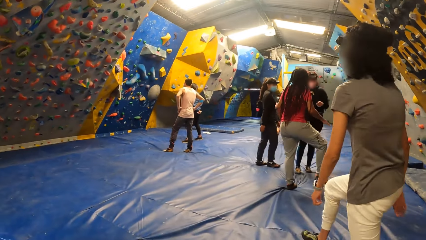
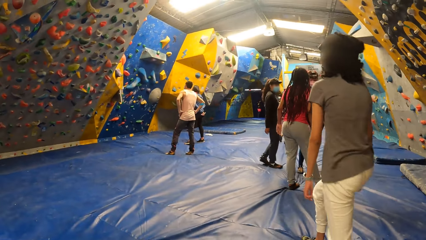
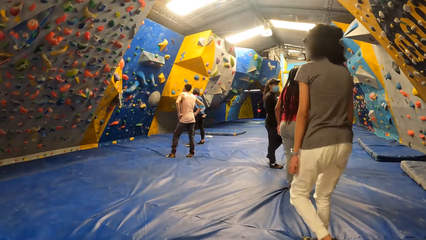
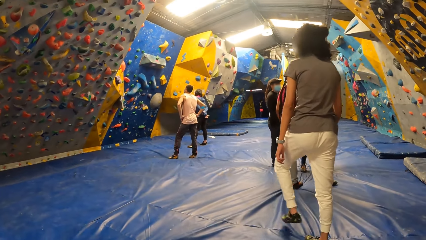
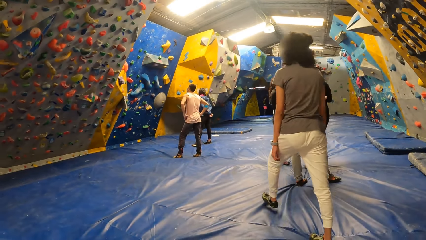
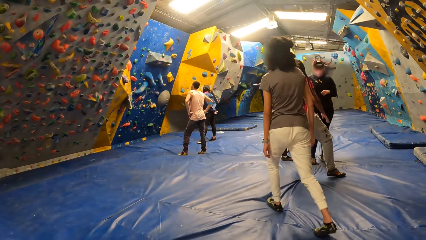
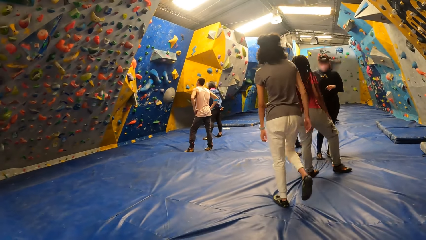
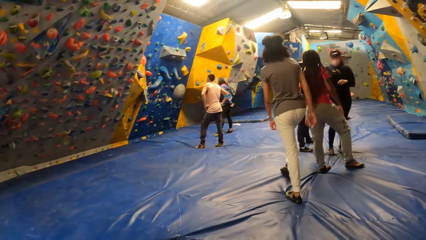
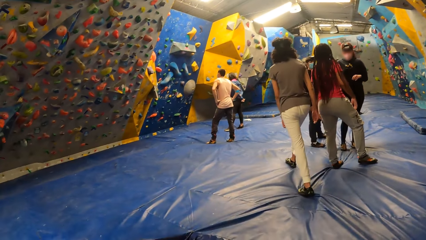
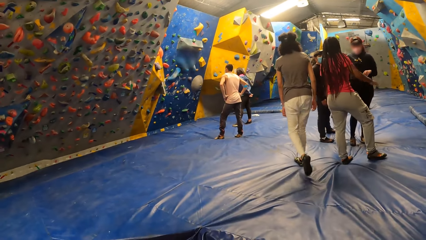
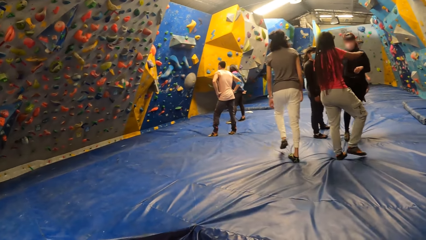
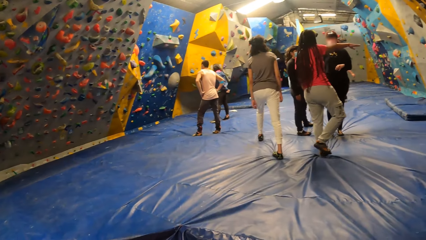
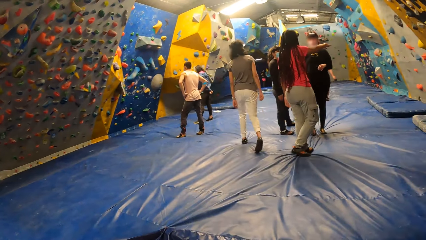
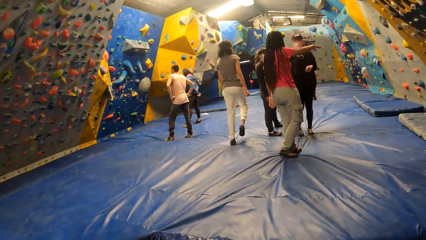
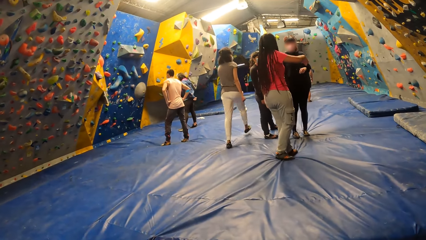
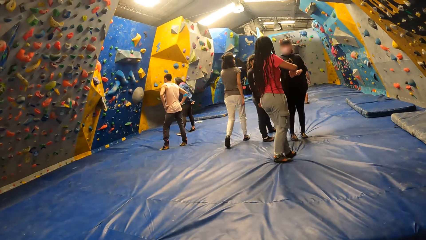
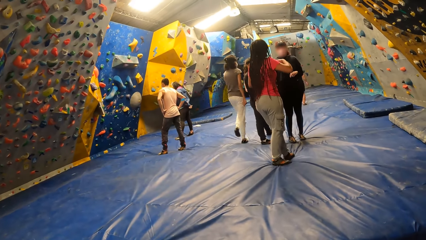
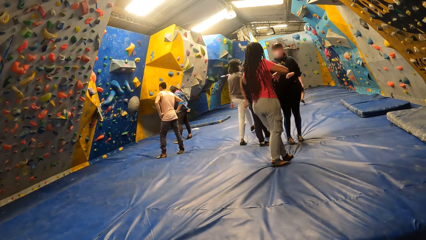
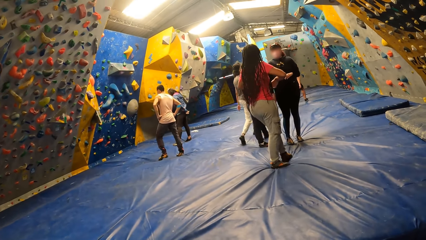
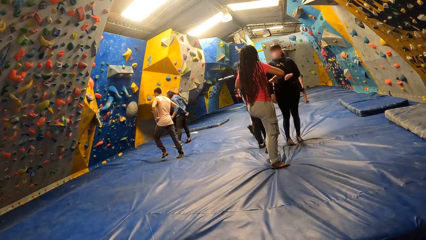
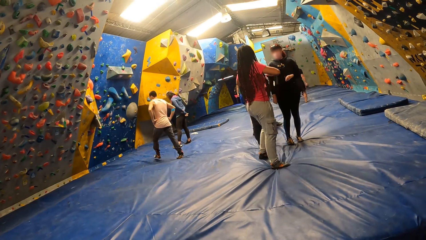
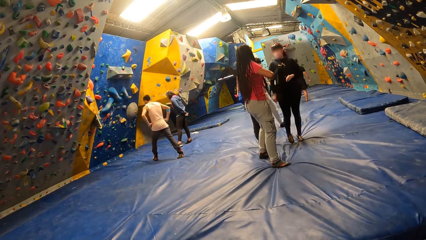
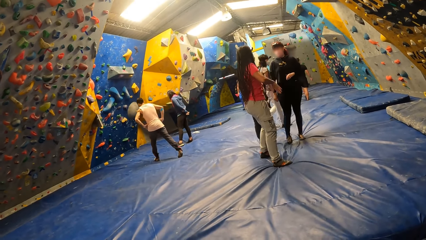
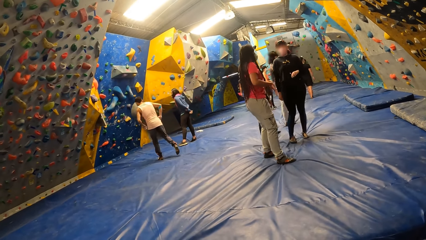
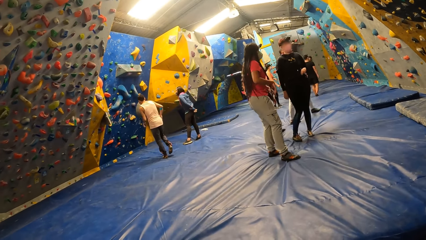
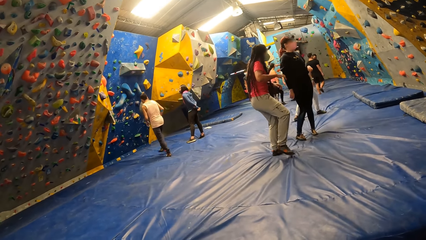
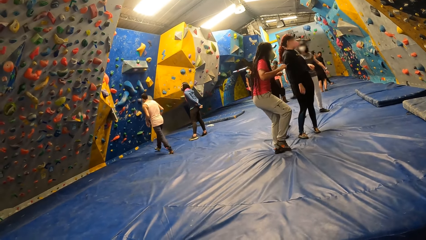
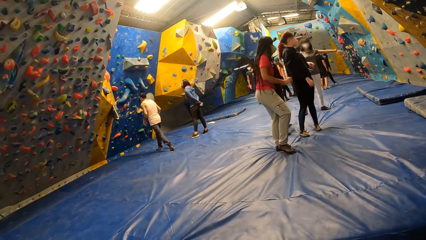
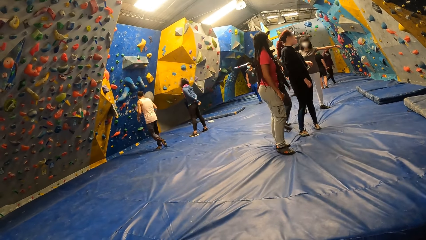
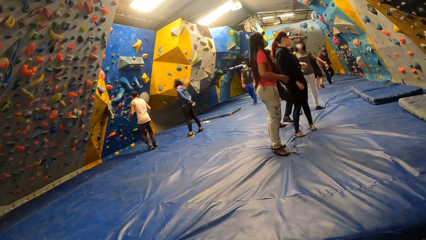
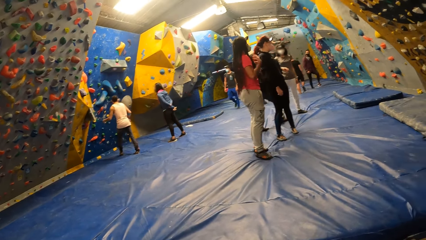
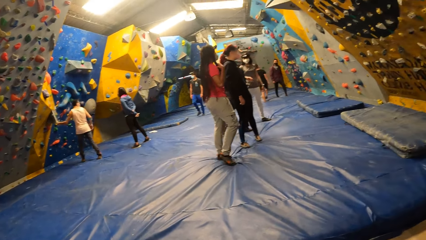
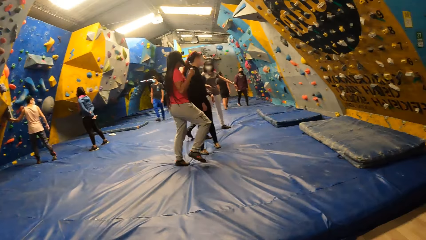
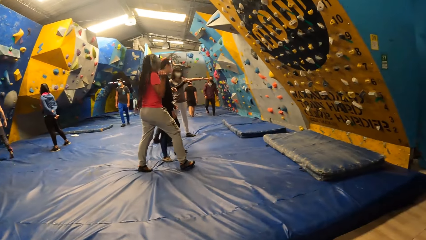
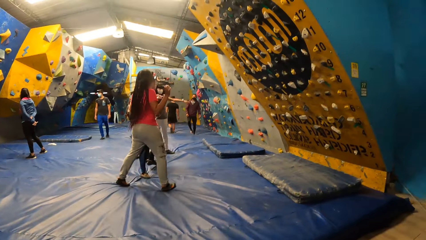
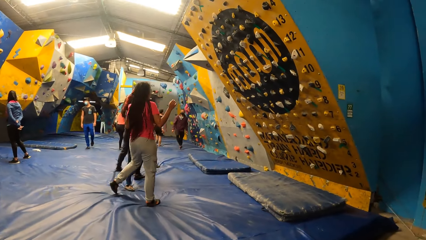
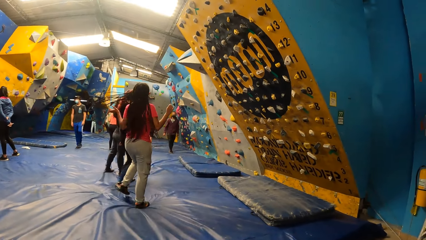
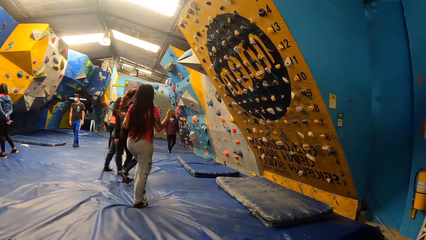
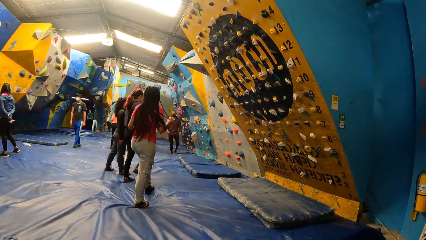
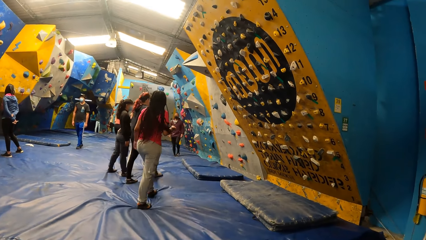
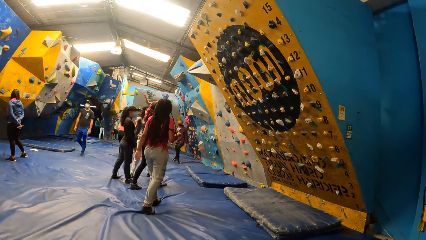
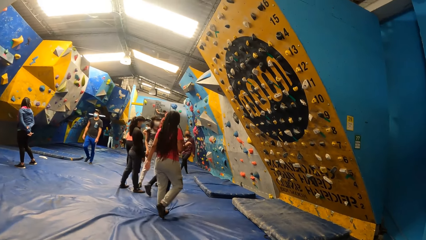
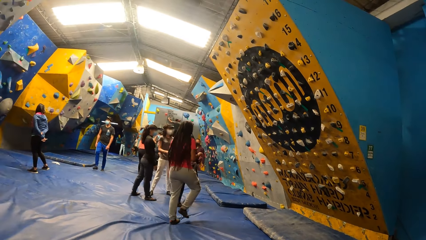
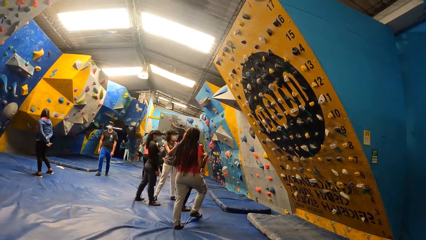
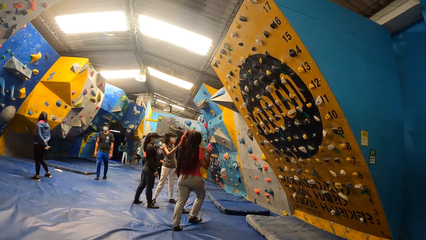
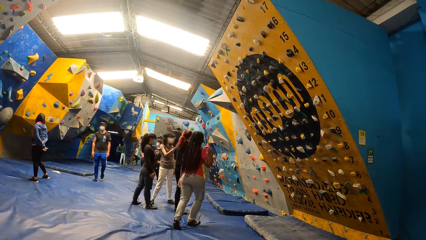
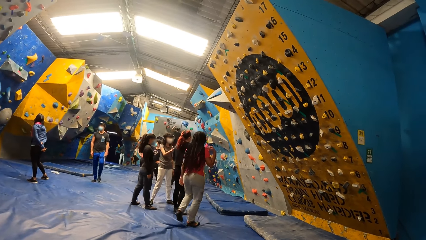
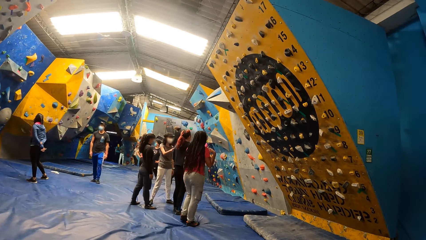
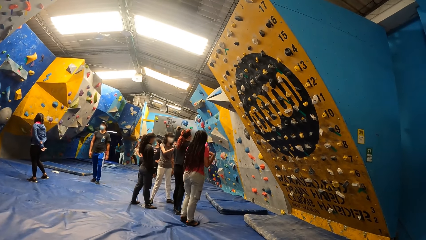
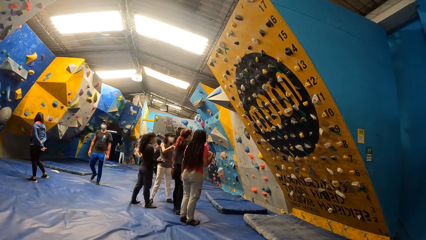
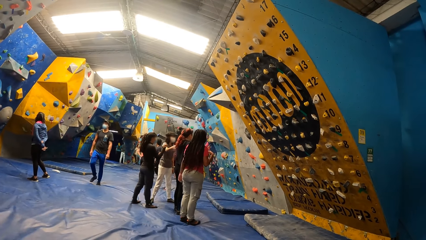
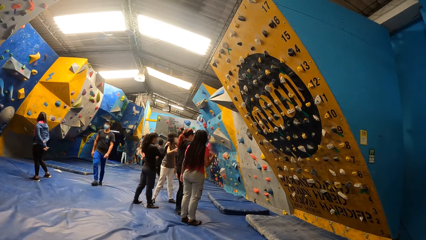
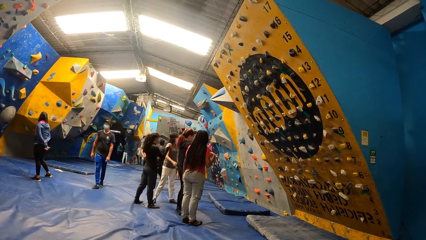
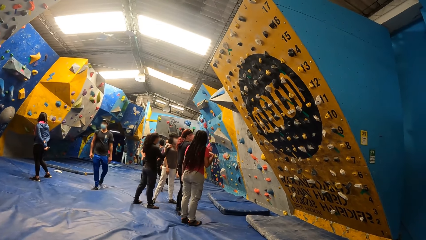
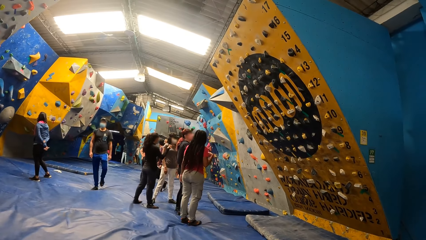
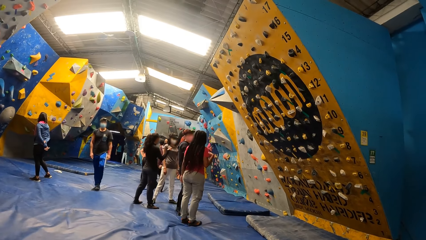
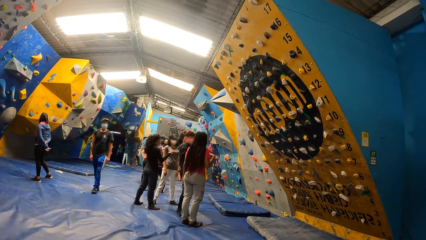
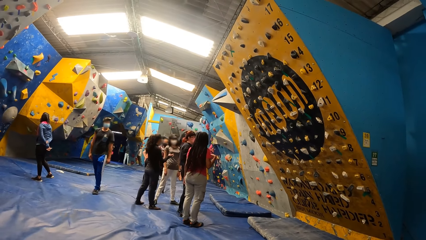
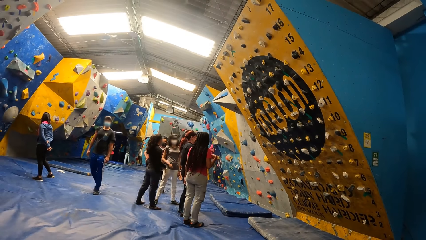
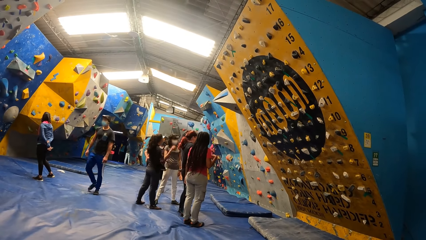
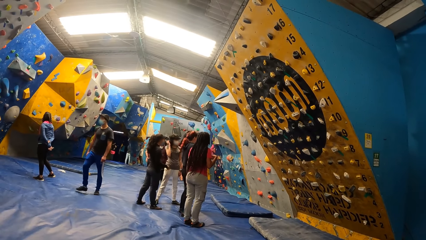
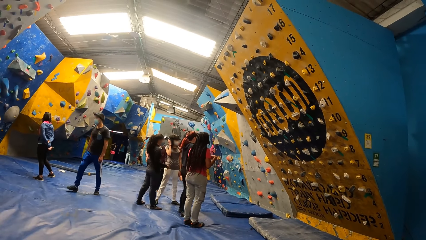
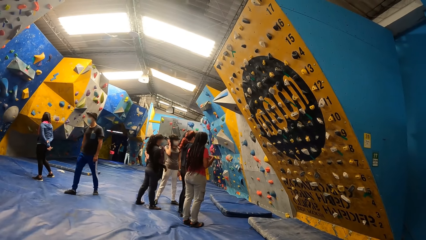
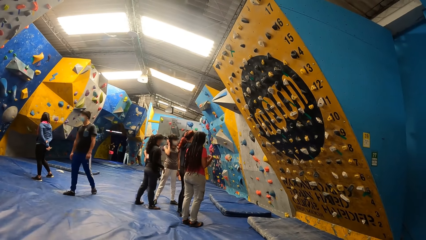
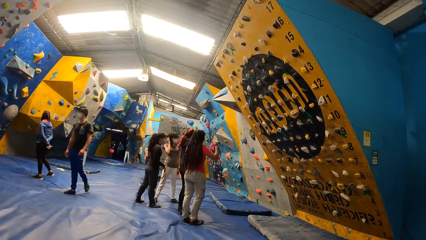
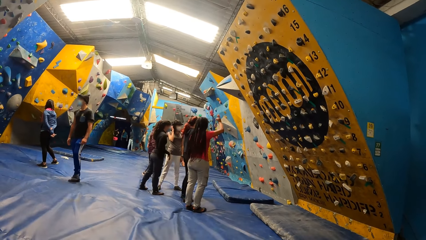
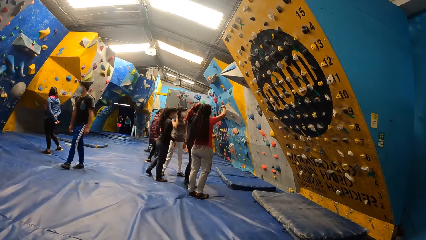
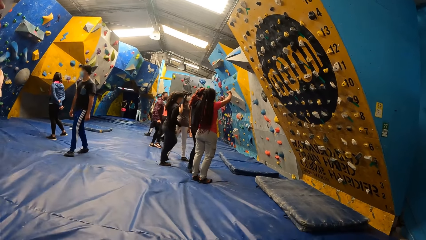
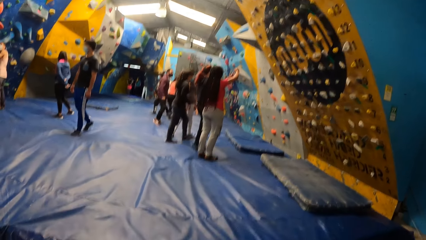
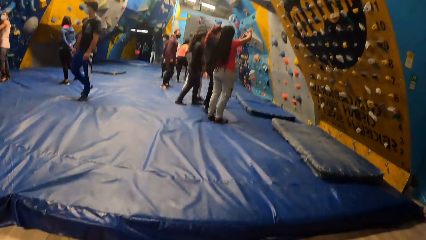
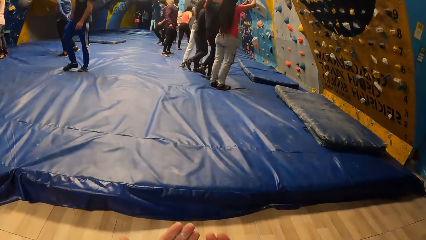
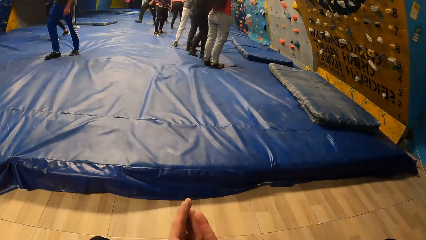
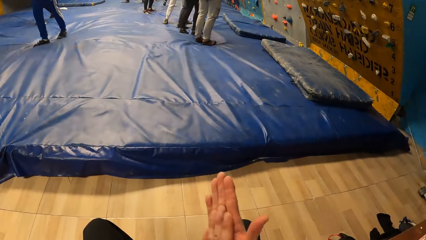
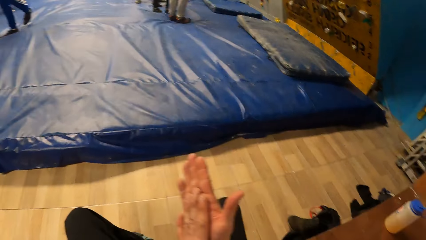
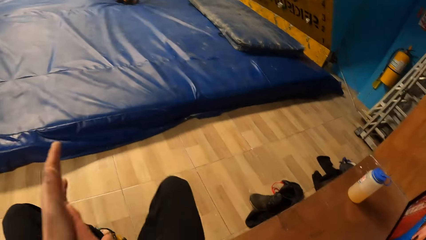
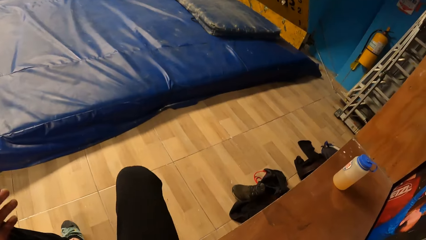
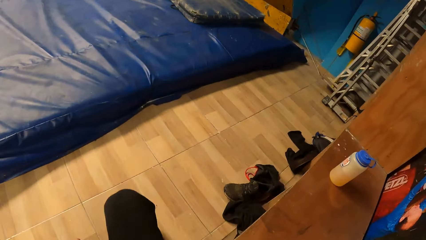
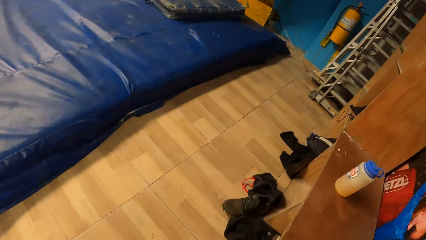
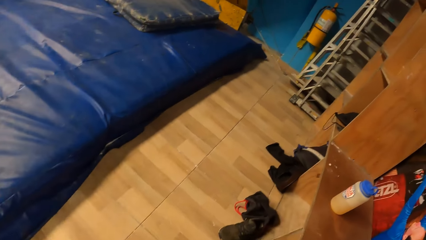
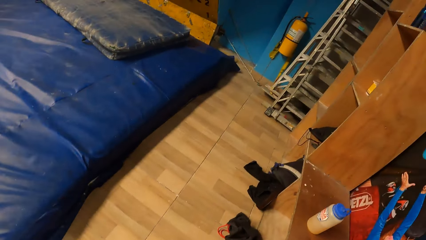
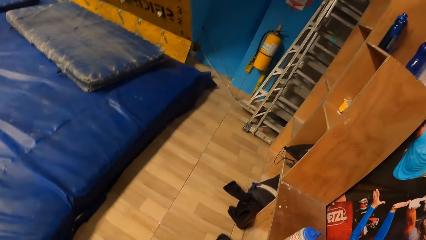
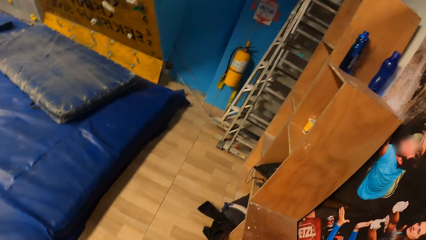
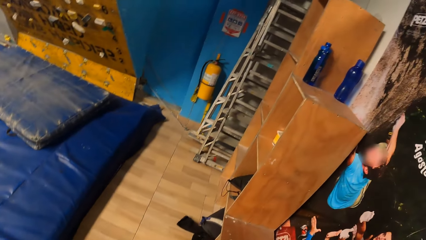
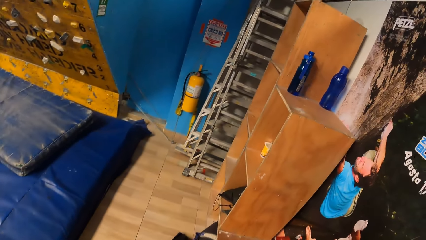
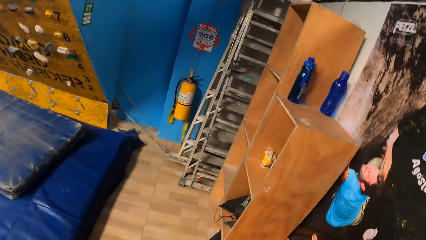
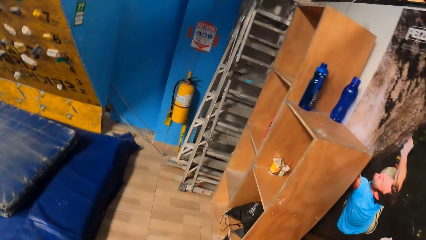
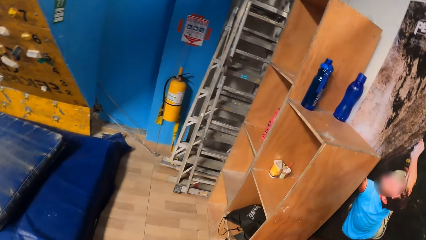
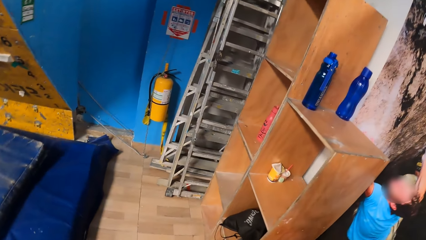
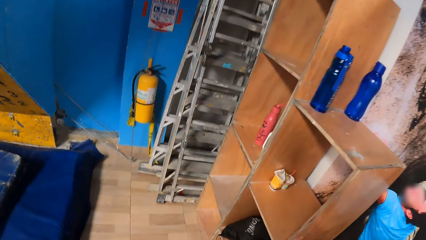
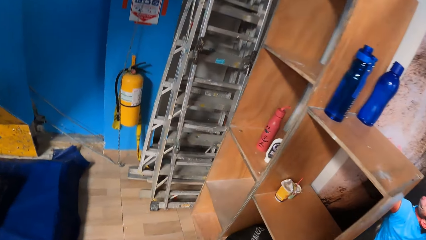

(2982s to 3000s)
The camera wearer rubs both hands together. They stand up and walk right.
